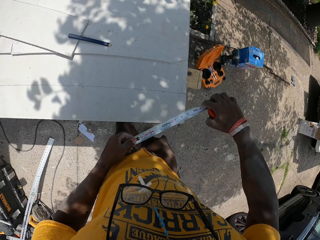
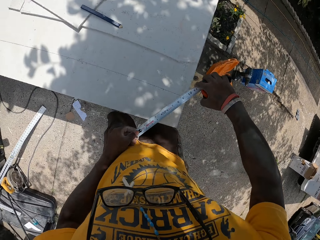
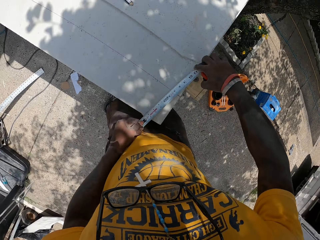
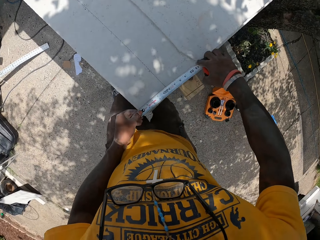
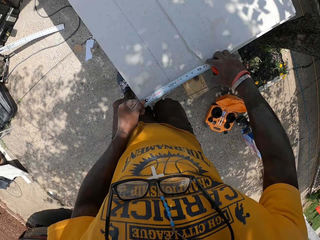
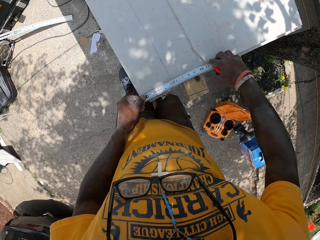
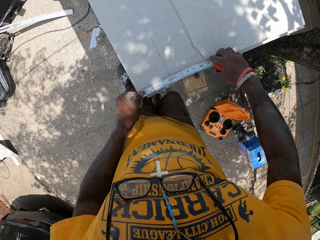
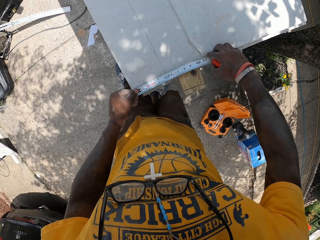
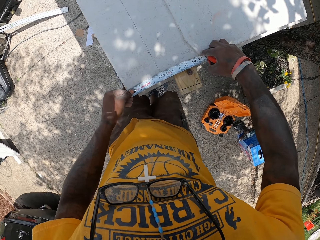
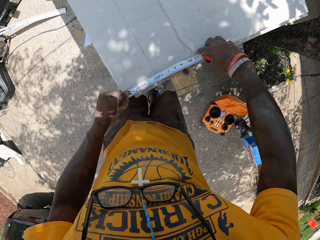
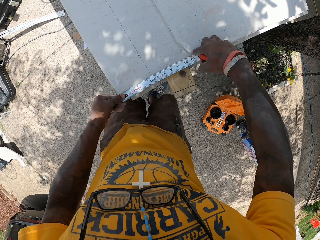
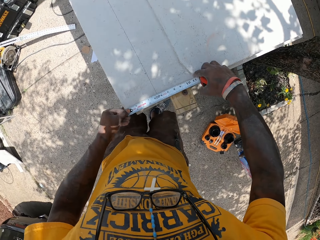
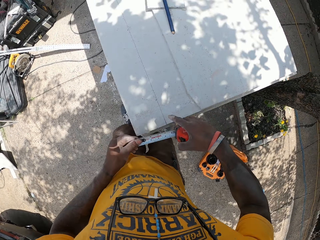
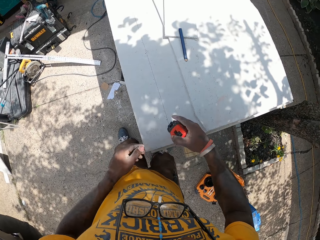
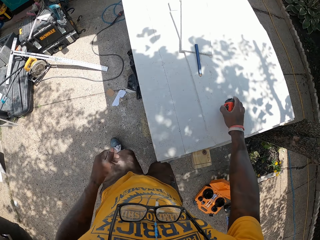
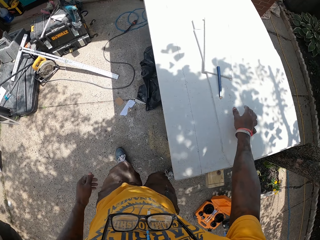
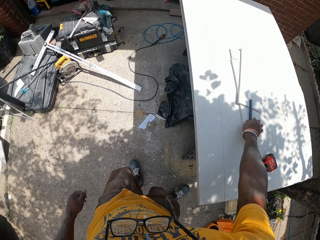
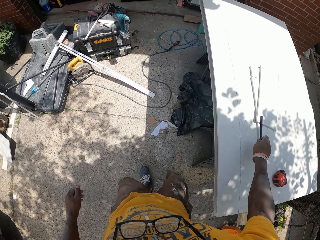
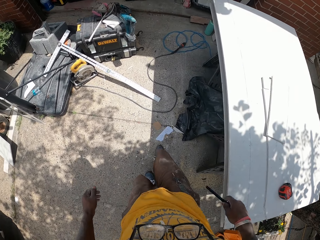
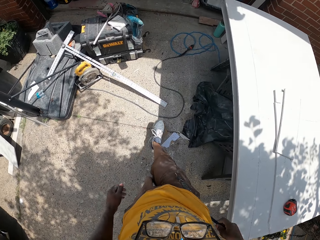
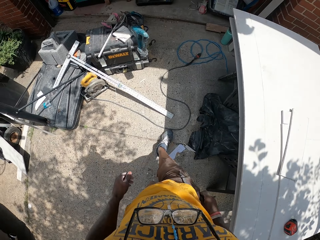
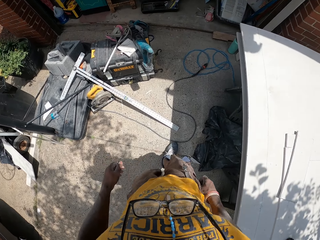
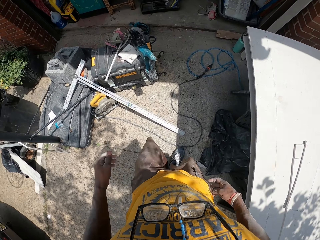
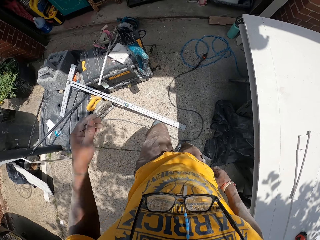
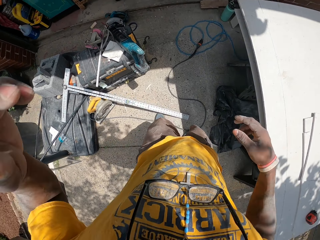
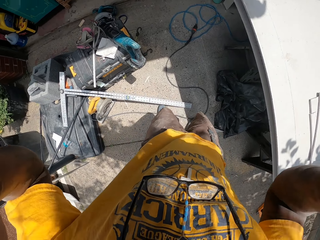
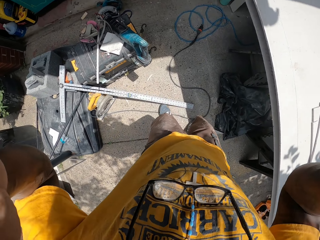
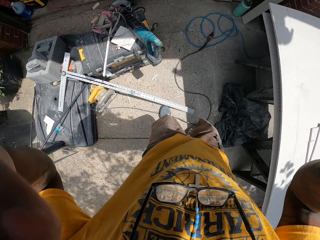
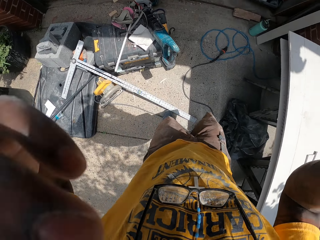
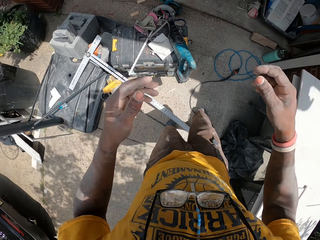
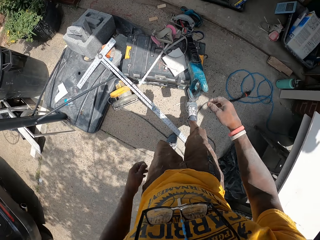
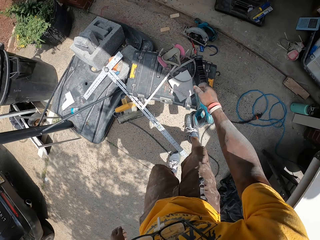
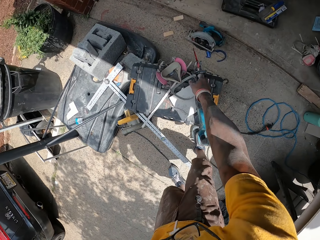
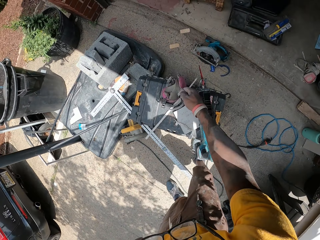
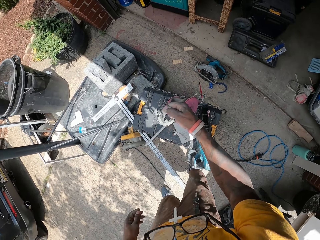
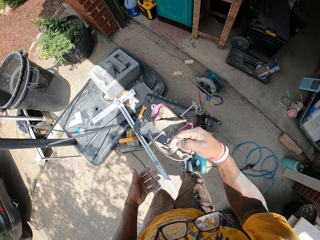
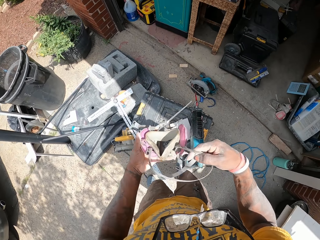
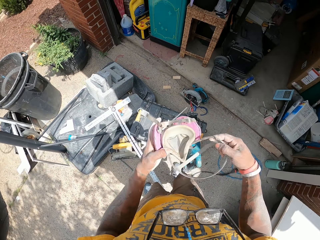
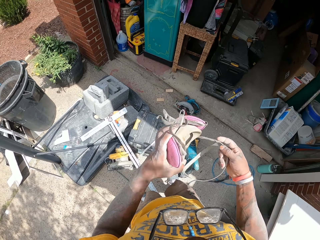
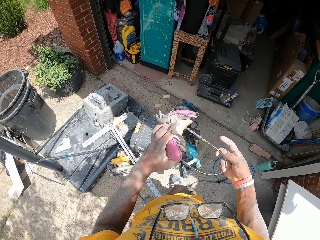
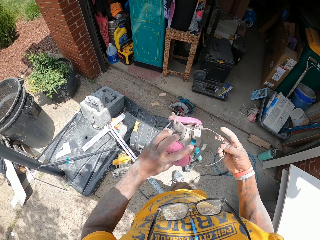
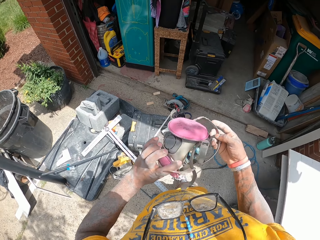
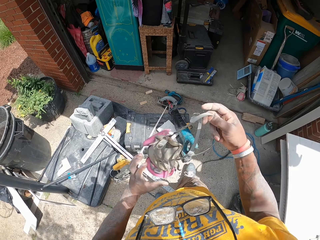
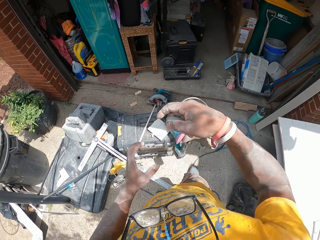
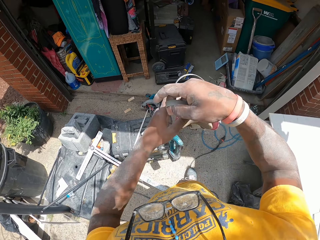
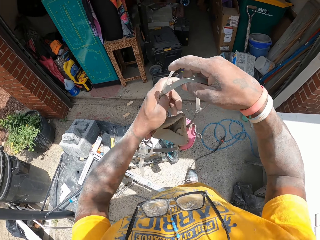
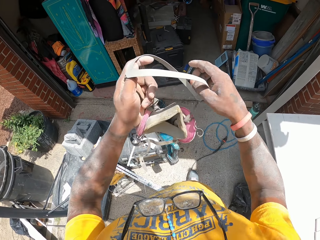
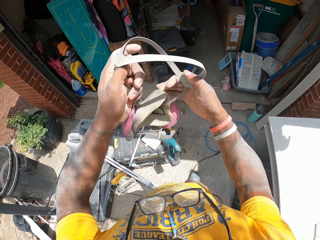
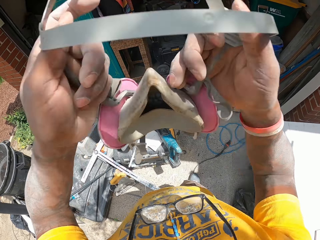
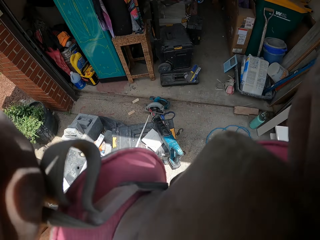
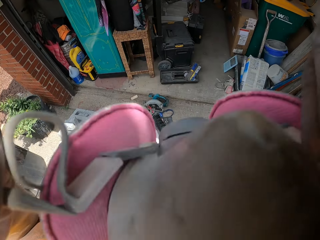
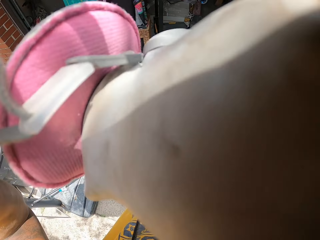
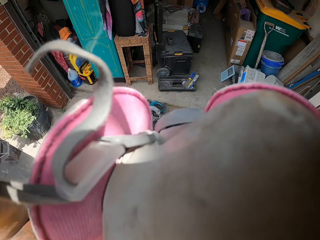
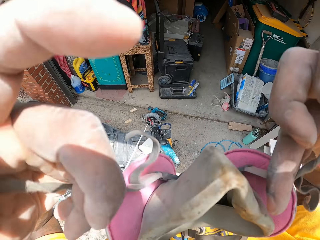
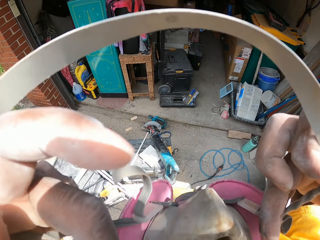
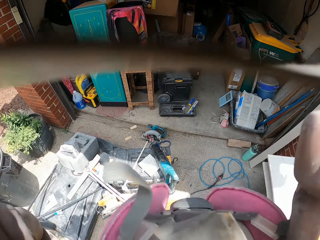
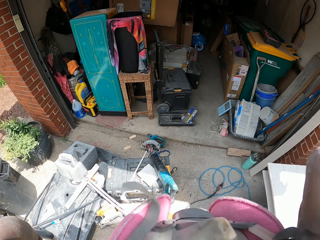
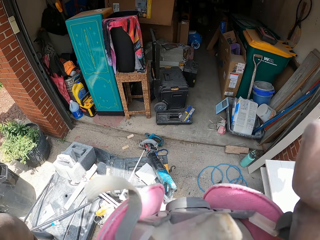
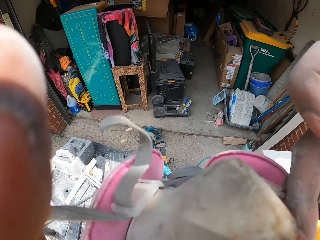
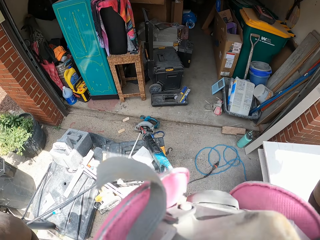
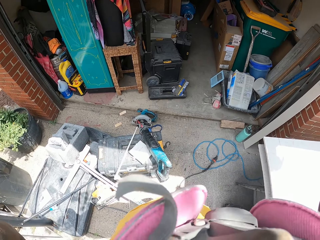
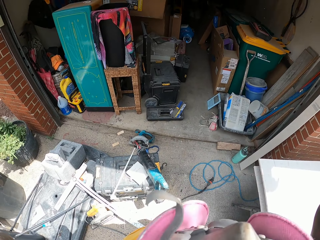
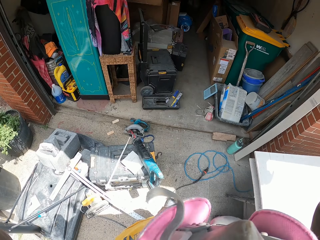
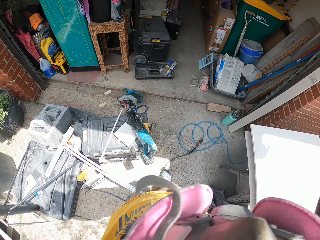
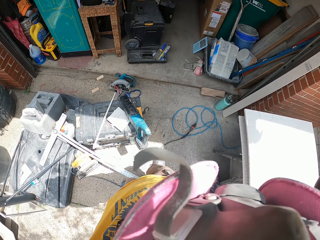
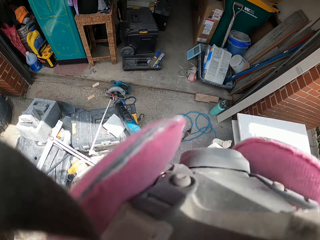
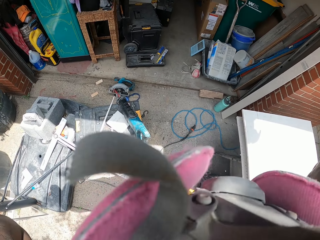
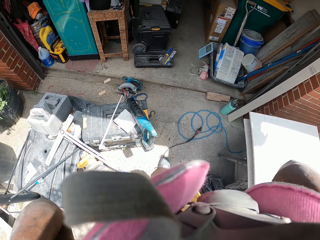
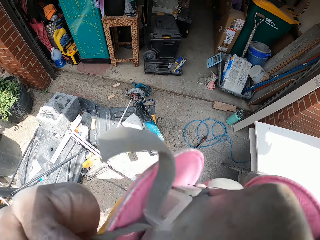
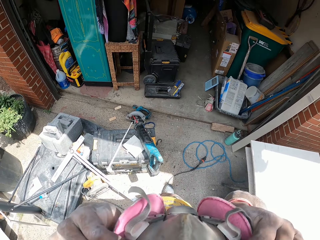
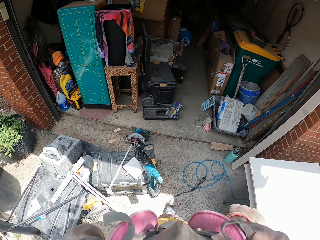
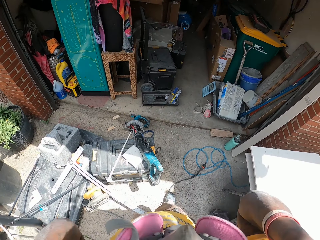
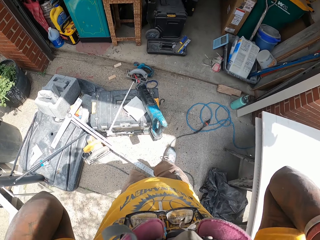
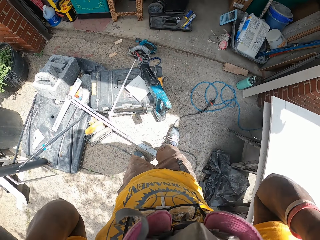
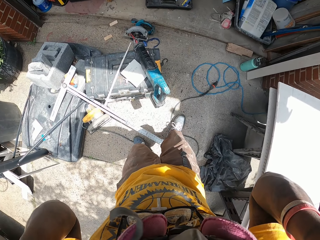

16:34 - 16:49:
The camera wearer takes a measurement on the slate sheet with the measuring tape in his hand. He places the measuring tape on the work table with his right hand. He picks the mark pen on the table with his right hand. He keeps the pen in his trouser pocket with his left hand. He walks around. He touches his head with his hands. He adjusts the camera. He picks a dust mask from the floor with his right hand. He wears the dust mask on his head.

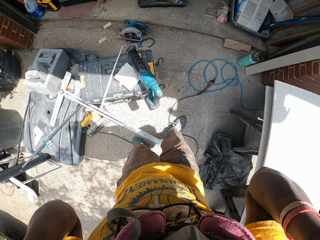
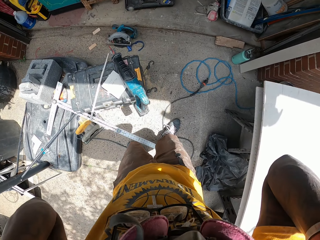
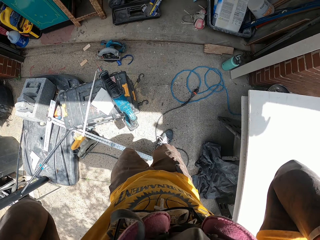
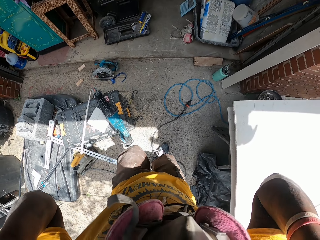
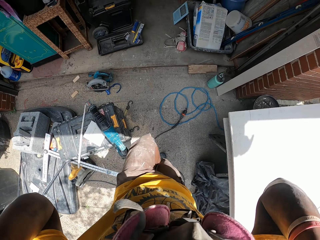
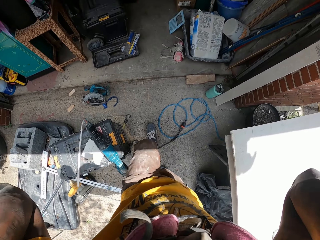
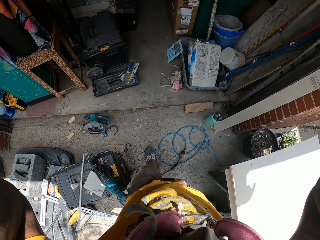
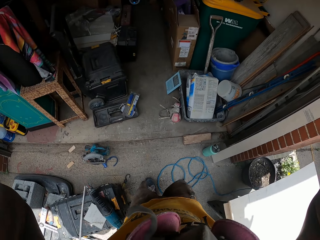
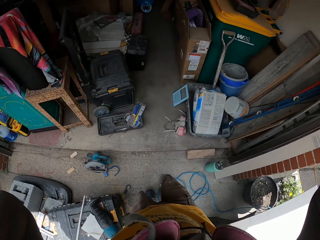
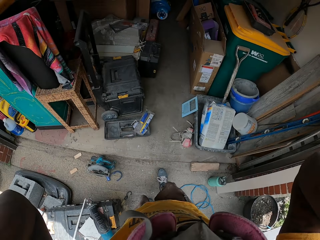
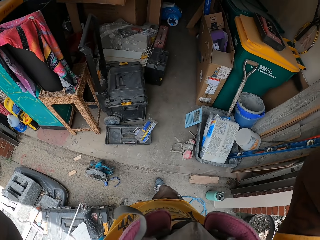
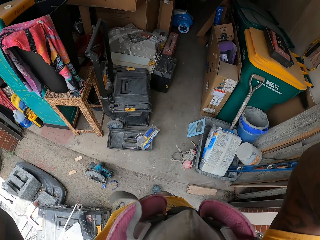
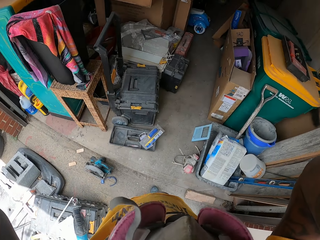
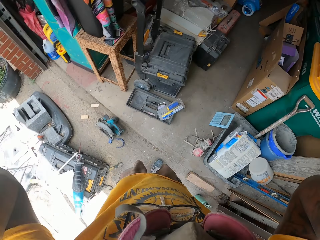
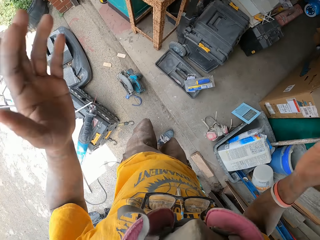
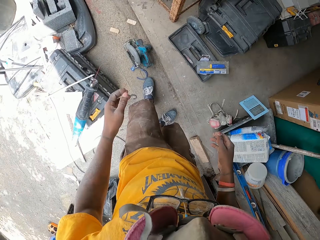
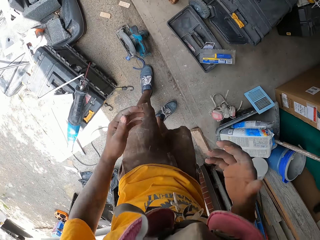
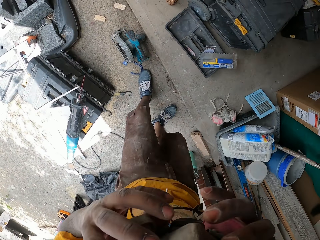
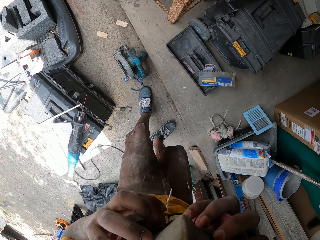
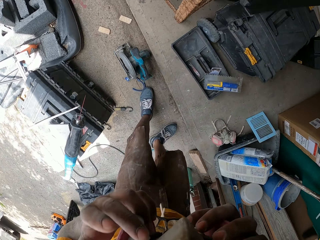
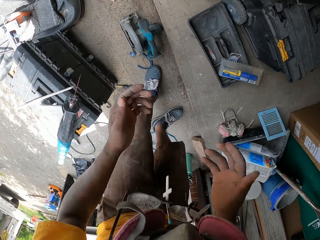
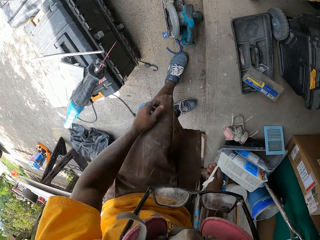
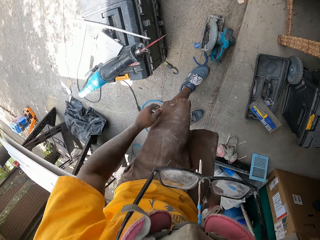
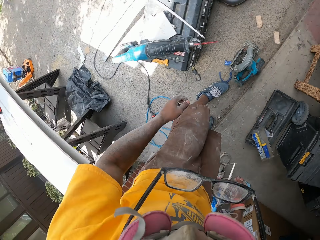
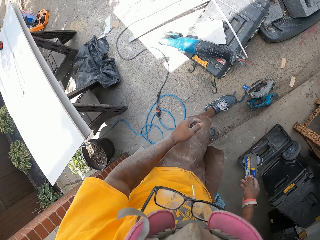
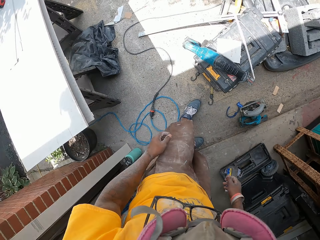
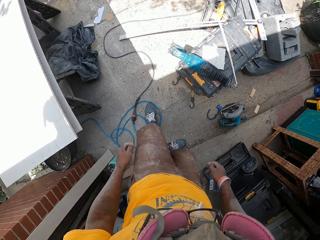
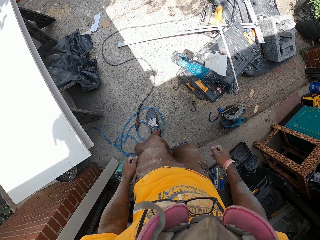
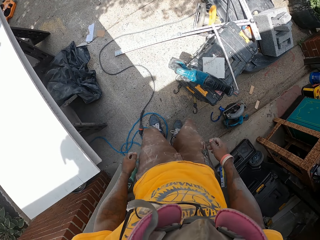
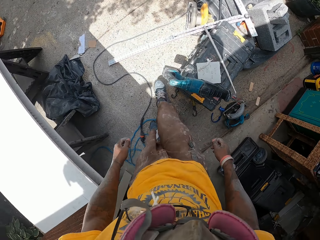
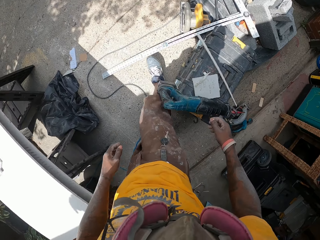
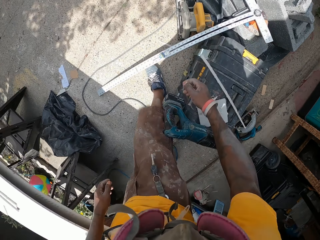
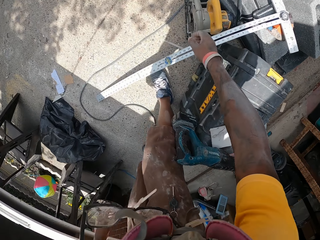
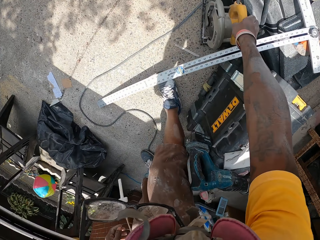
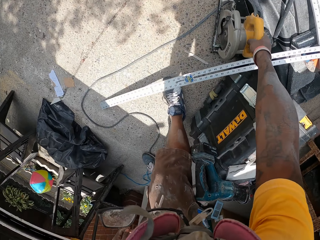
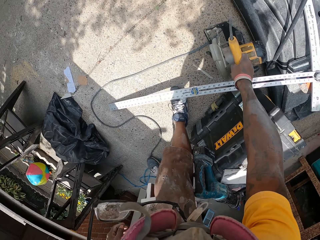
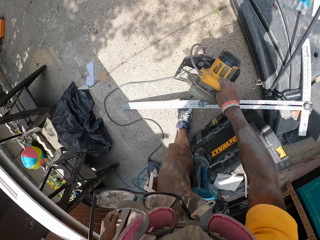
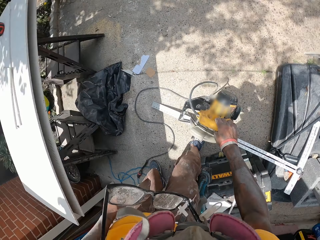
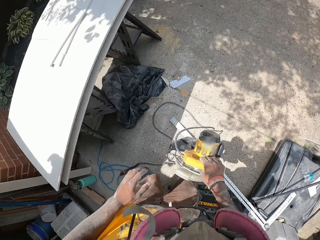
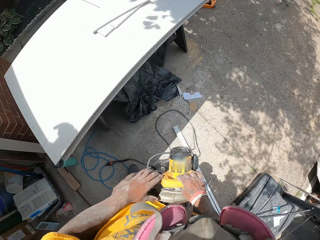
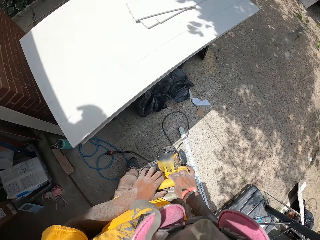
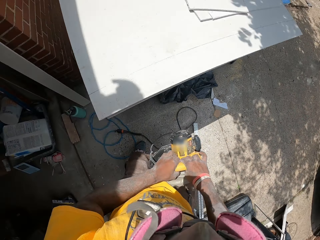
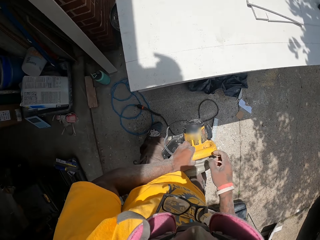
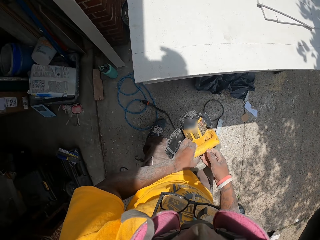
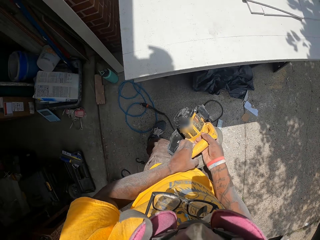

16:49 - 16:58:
The camera wearer walks around. He picks an electric circular saw with his right hand.
